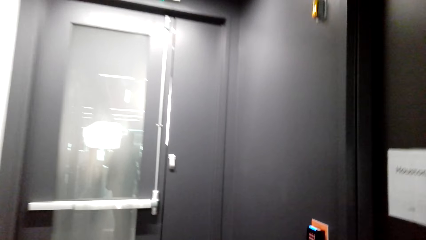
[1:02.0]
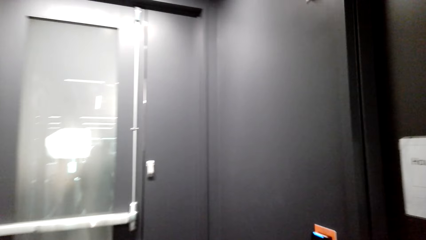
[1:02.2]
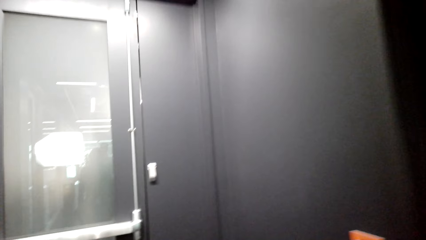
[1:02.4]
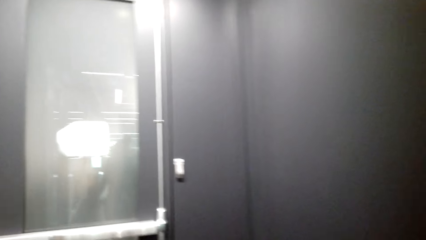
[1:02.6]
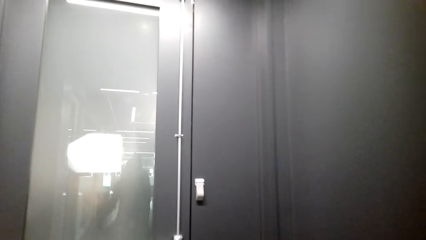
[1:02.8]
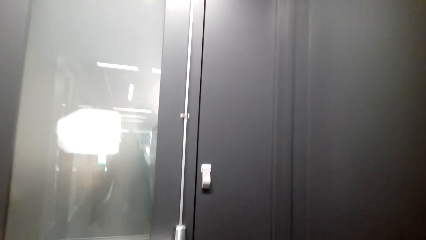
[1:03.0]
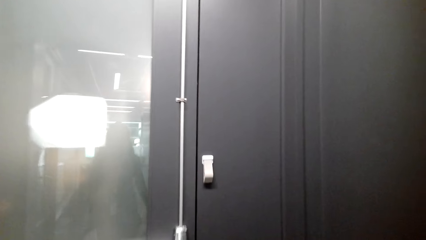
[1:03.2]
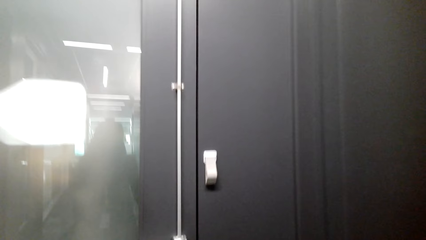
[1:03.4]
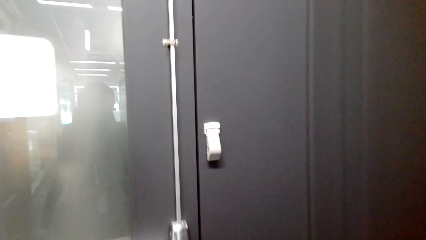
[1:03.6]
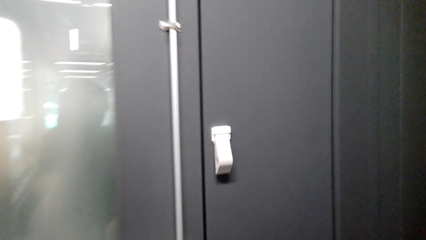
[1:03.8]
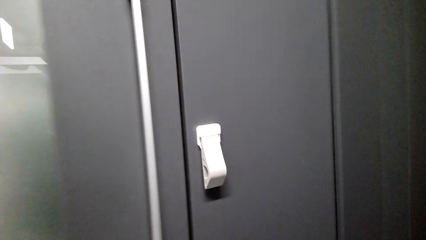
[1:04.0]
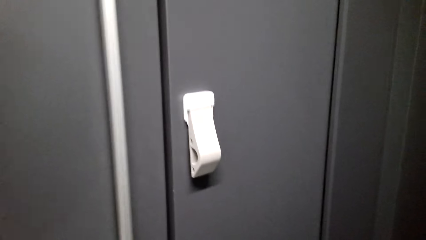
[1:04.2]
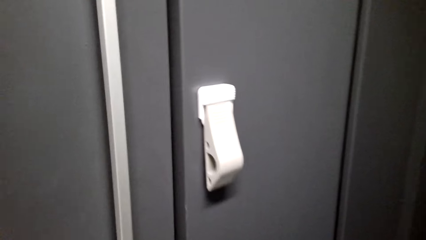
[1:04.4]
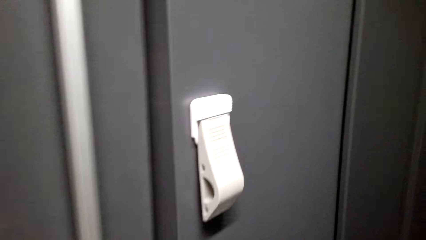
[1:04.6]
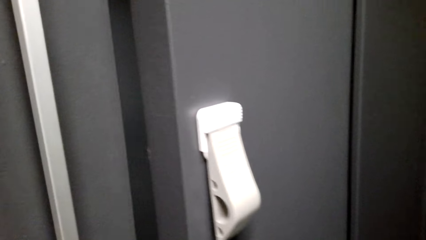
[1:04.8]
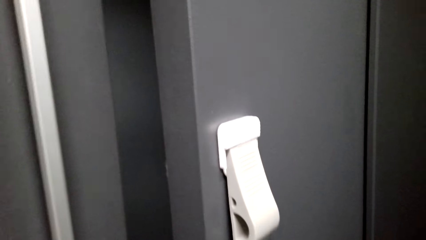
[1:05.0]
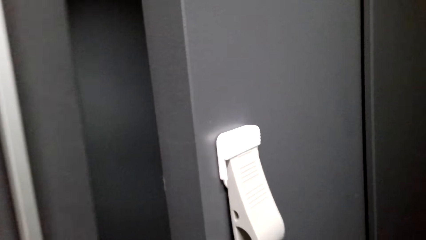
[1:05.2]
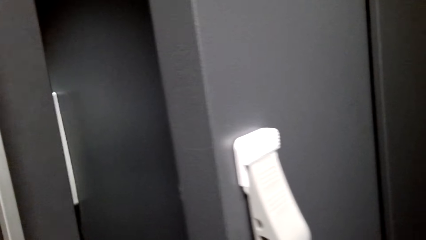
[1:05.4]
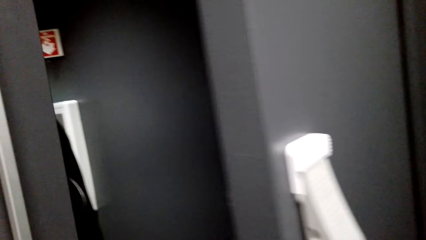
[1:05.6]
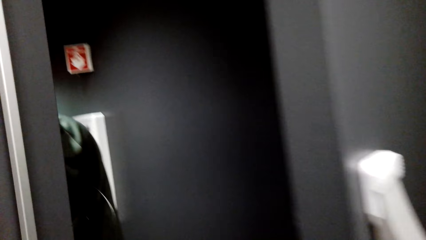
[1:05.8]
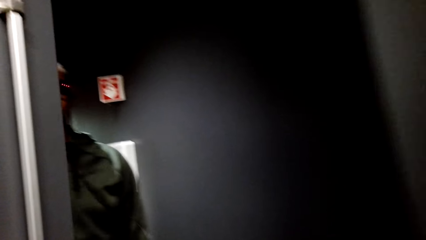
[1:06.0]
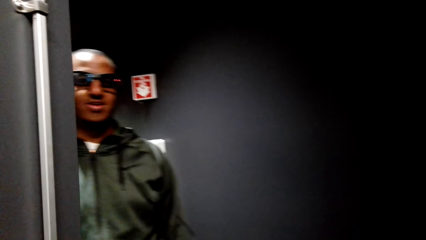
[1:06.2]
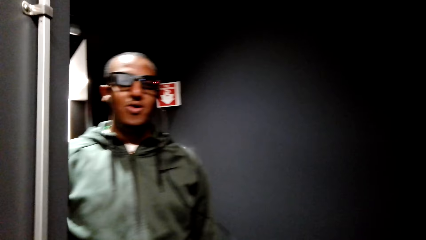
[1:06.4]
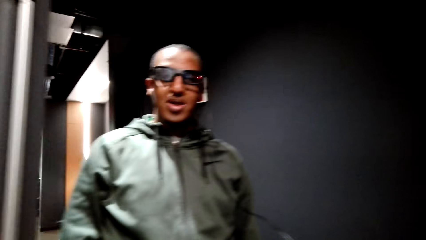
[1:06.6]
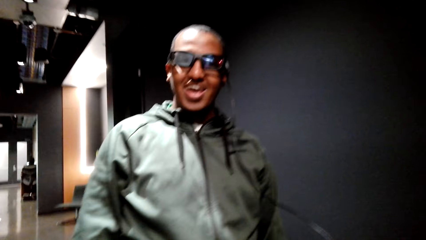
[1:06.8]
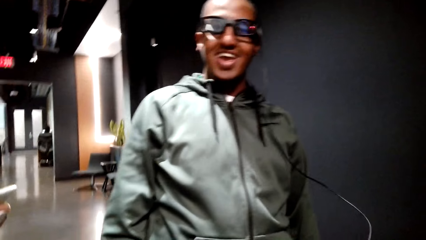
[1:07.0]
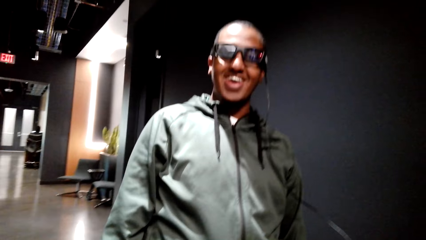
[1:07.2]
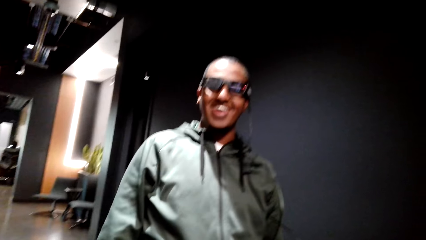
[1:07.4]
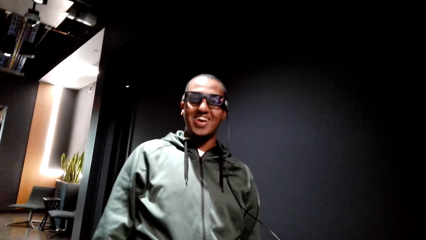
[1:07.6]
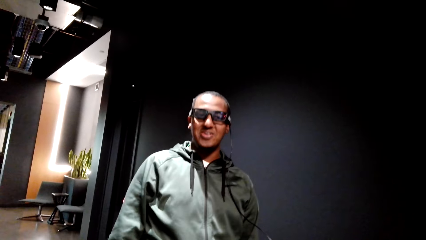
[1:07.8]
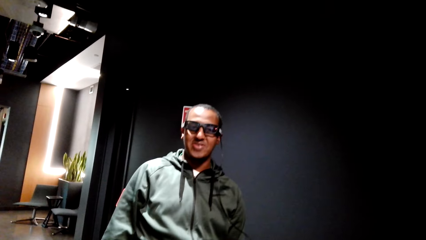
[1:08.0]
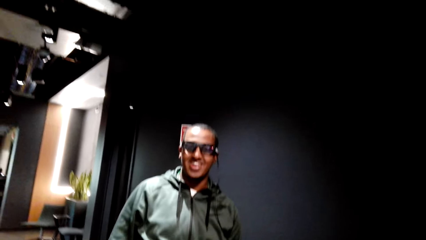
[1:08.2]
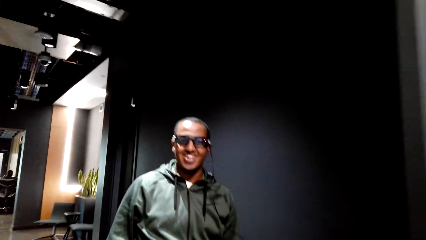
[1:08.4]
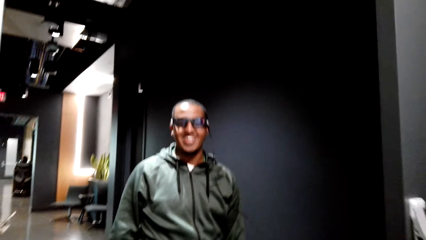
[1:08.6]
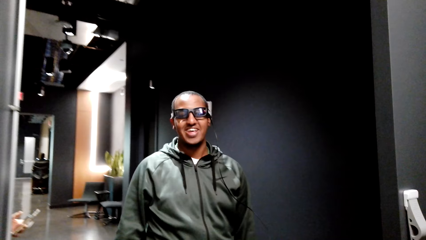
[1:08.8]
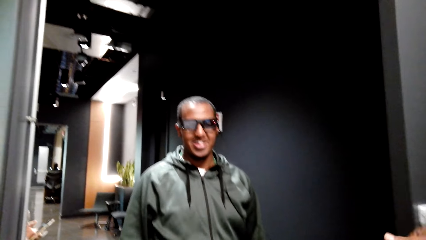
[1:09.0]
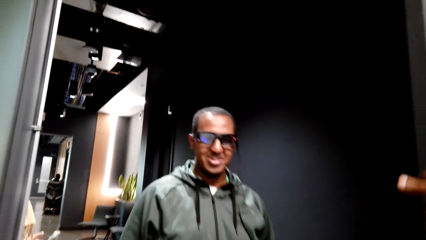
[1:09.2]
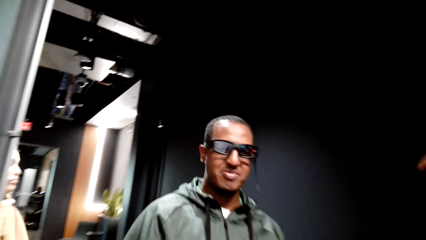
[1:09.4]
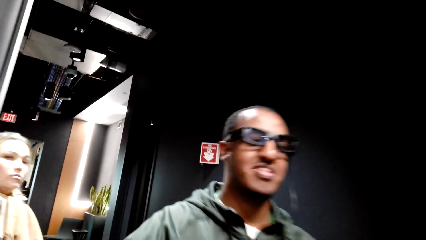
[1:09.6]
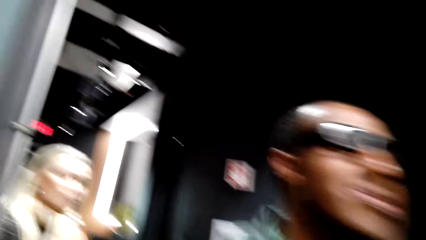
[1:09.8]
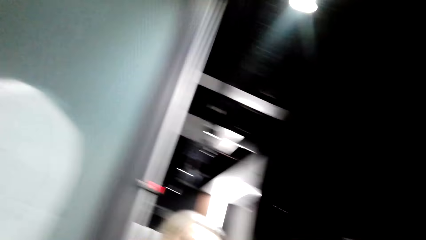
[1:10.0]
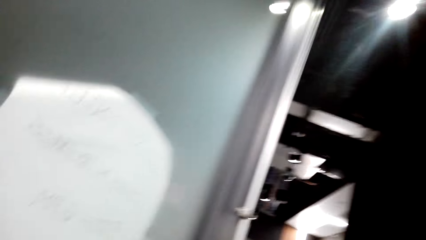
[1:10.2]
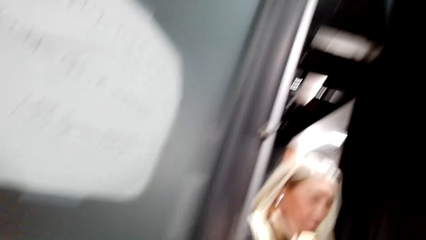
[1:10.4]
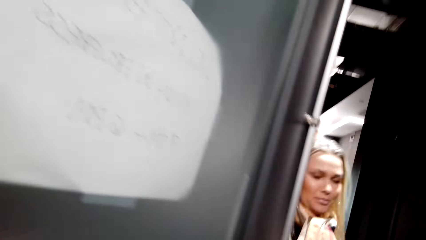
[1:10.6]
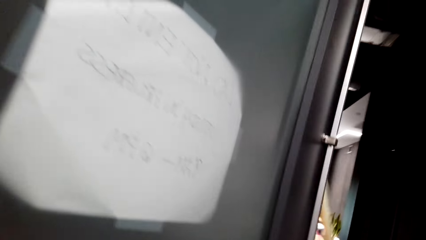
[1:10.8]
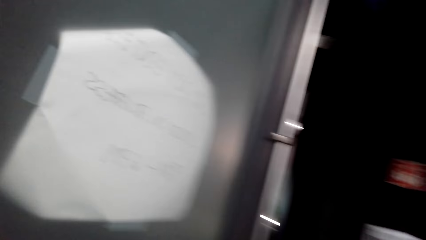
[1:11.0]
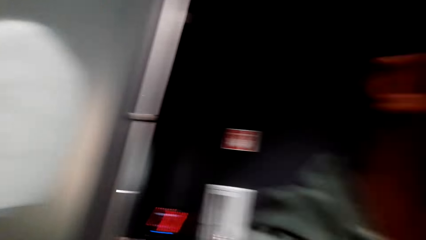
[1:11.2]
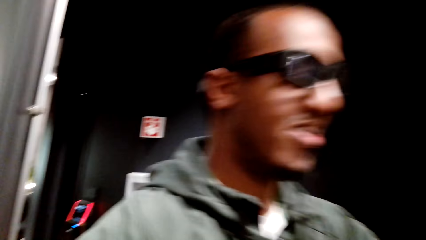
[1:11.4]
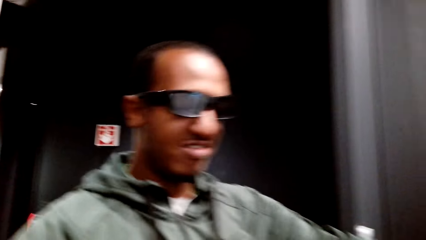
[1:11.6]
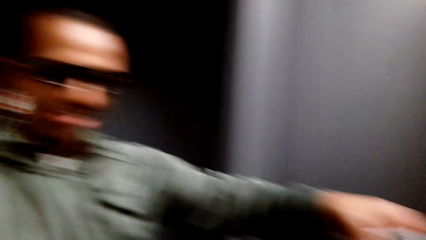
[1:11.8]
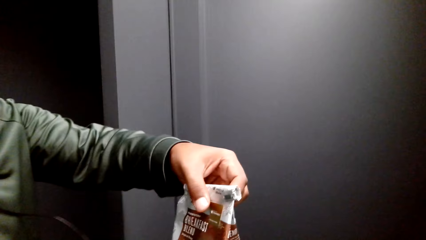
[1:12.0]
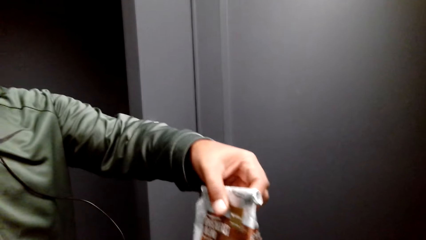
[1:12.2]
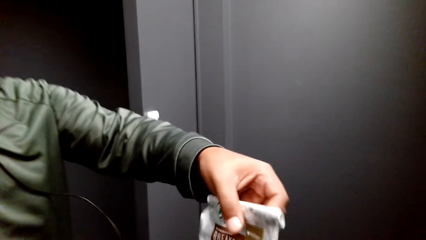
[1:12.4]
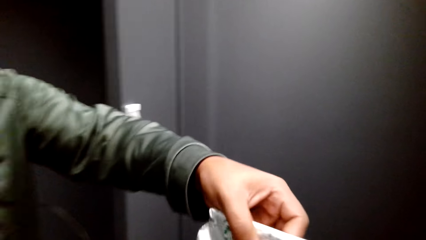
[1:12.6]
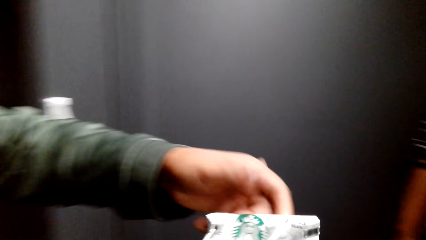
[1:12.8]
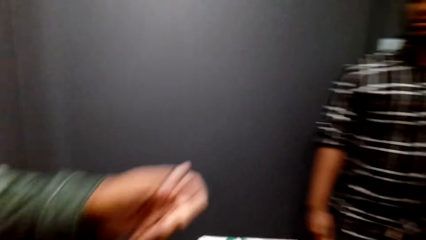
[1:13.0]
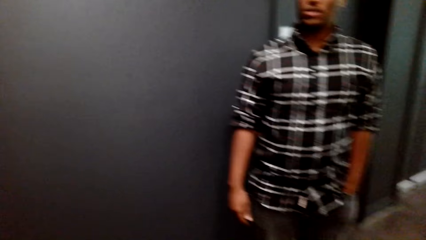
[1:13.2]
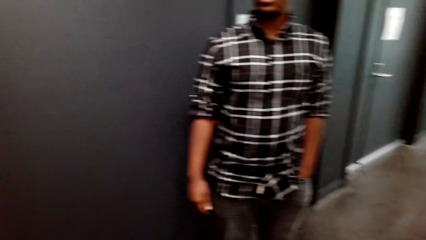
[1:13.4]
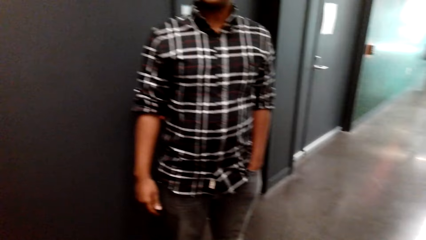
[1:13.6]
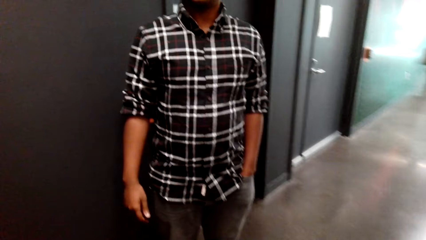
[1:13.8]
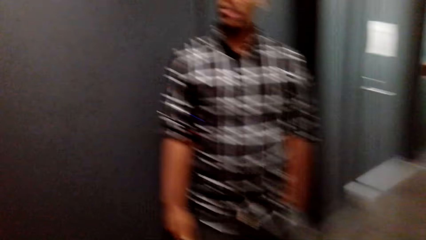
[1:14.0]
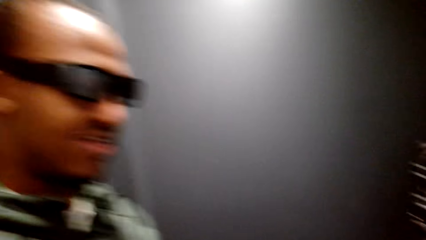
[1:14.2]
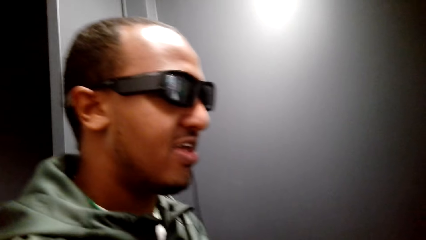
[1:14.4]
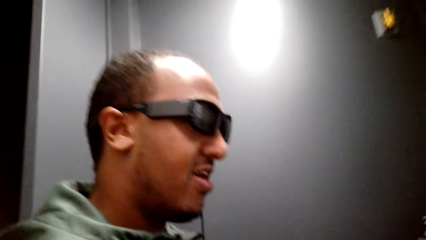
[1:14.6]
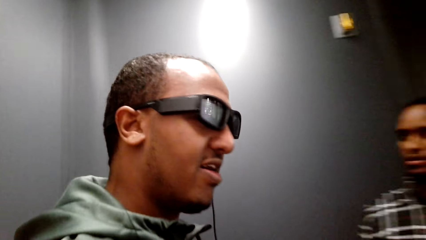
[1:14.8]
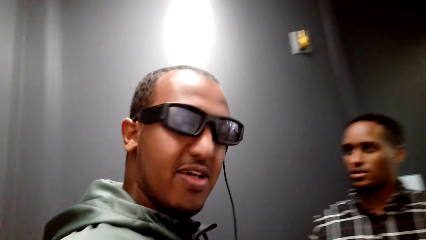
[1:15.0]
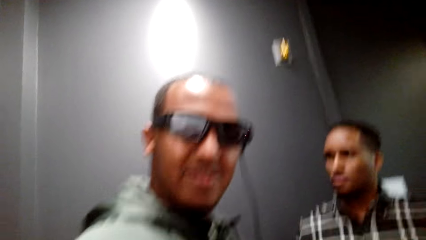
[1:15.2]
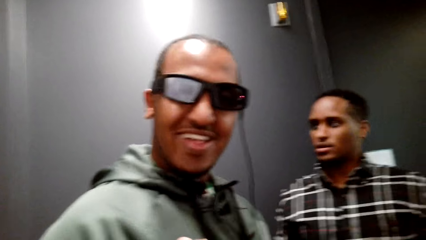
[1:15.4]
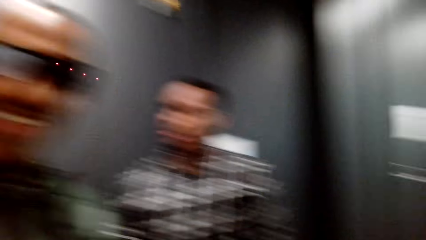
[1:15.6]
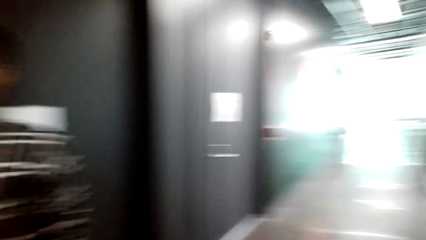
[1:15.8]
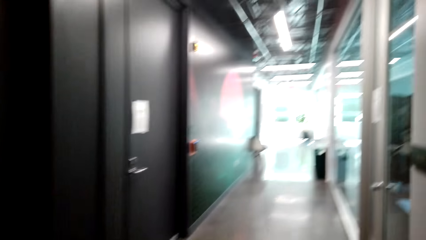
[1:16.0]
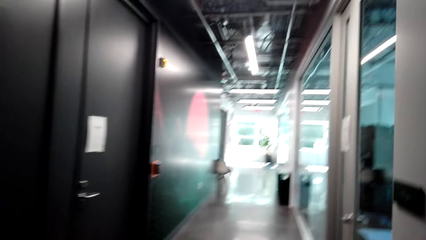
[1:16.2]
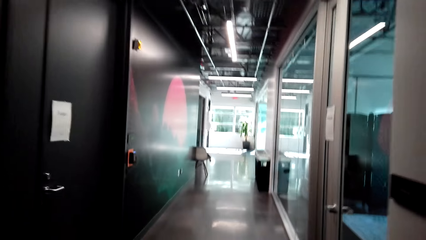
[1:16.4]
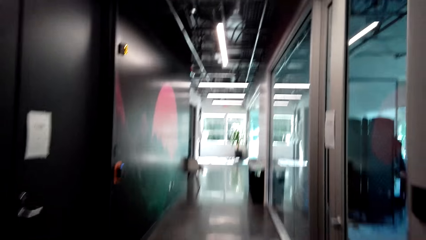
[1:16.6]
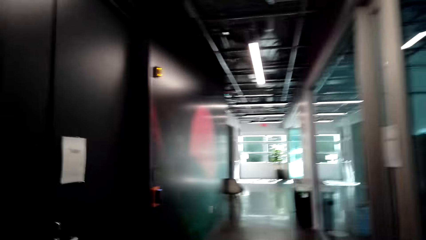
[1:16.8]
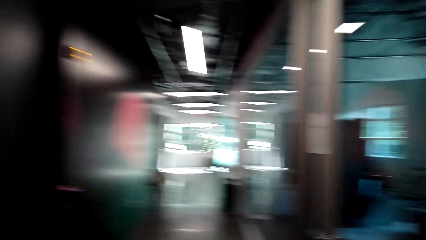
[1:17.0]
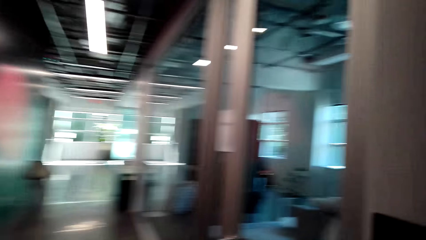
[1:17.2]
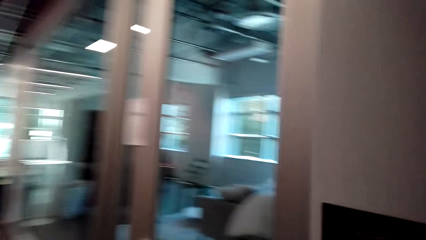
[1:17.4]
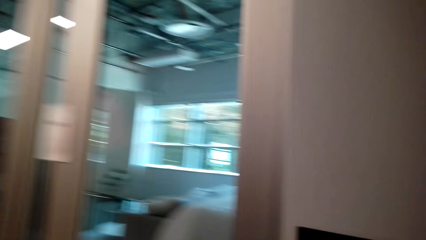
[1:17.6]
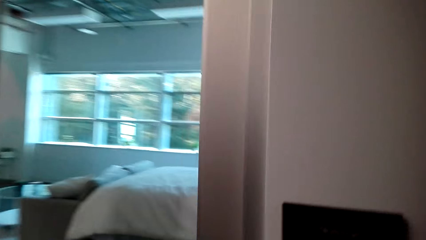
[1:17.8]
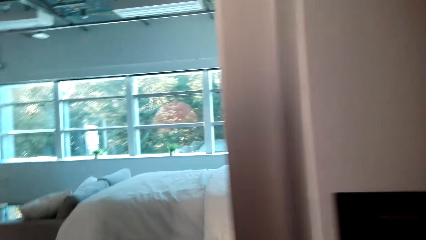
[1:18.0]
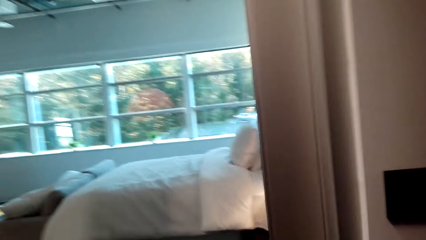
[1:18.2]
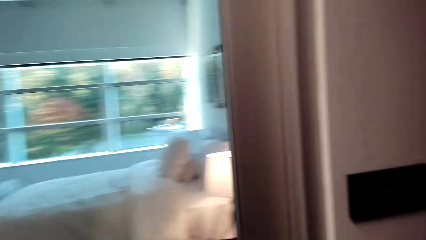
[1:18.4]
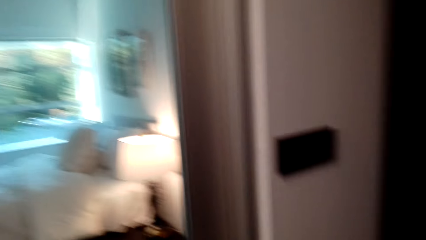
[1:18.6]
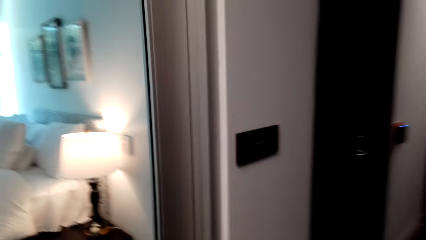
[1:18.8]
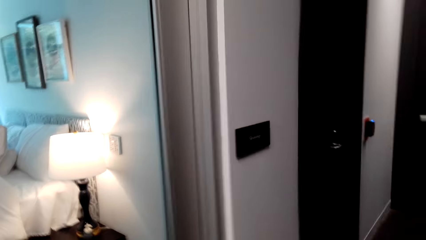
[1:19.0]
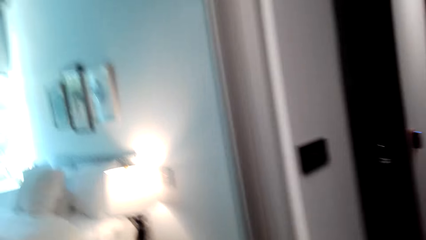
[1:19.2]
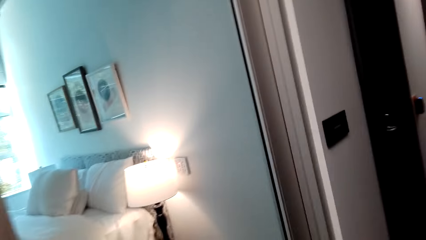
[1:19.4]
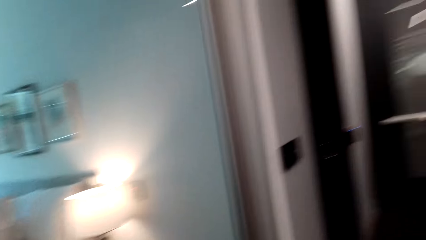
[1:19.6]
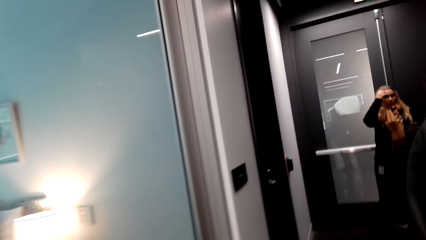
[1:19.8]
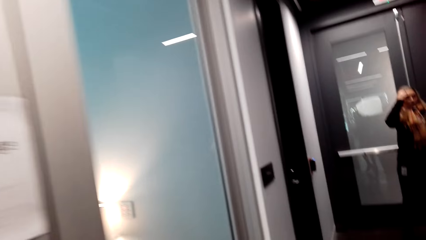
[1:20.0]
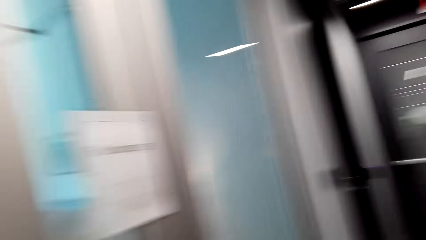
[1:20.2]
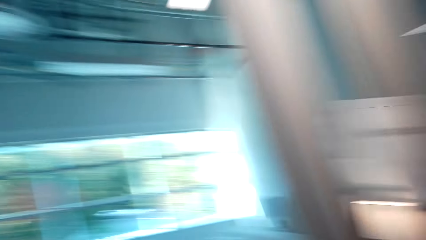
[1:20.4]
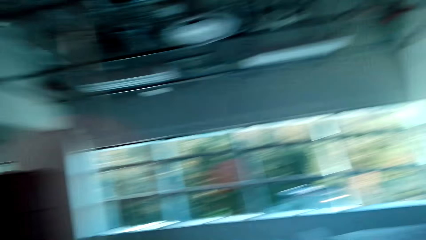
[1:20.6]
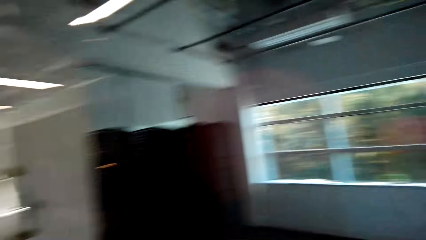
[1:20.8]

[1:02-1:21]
The camera wearer opens the door. They converse with a man. Another man enters. The other man gives the camera wearer something. The camera wearer picks up an object. They converse with the first man. A third man stands in the house. The first man walks around the house. The camera wearer converses with the first man. They walk around the house. They look around.
